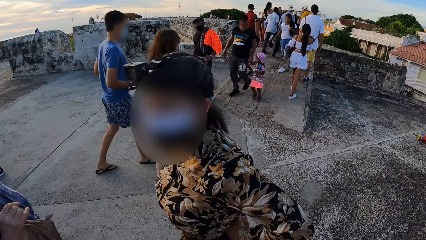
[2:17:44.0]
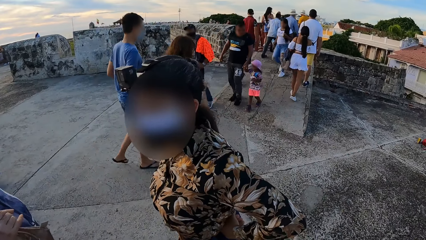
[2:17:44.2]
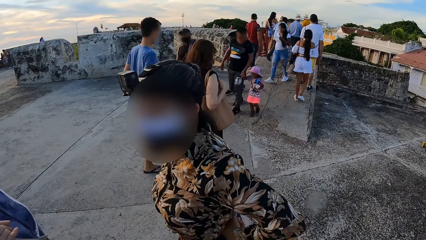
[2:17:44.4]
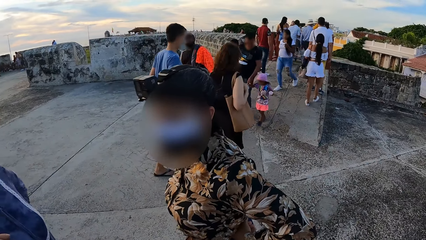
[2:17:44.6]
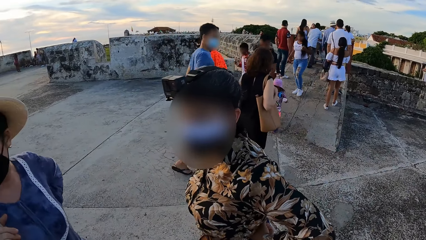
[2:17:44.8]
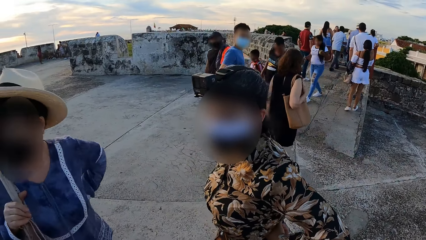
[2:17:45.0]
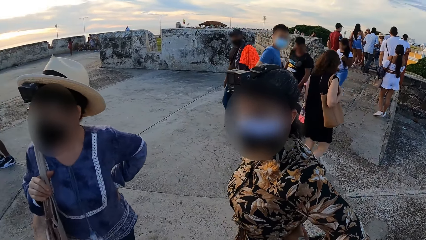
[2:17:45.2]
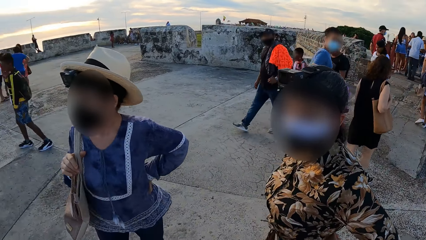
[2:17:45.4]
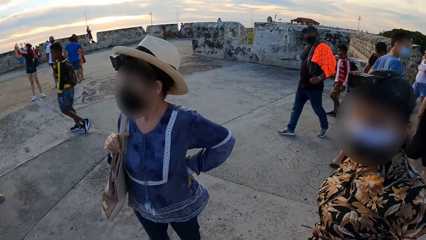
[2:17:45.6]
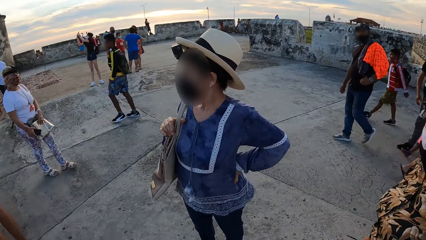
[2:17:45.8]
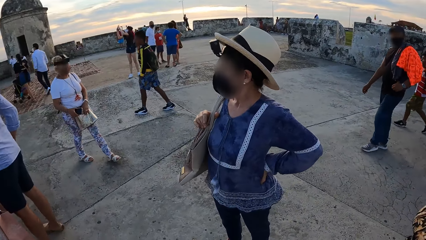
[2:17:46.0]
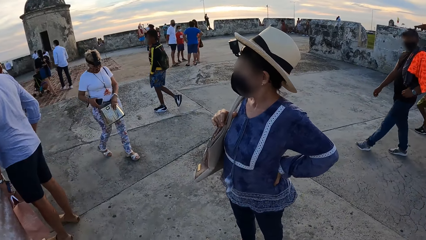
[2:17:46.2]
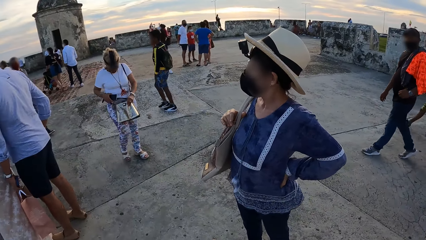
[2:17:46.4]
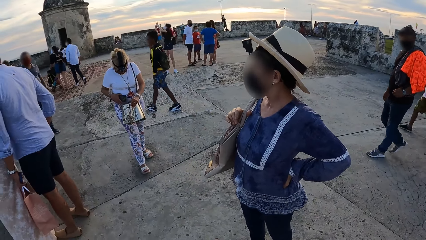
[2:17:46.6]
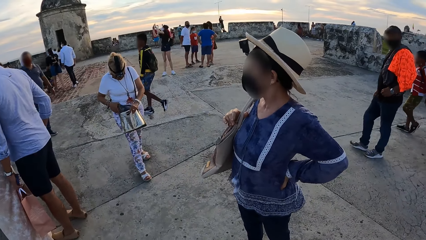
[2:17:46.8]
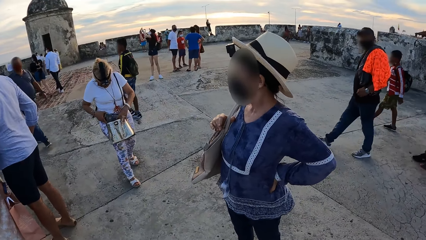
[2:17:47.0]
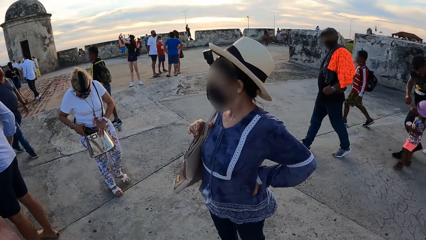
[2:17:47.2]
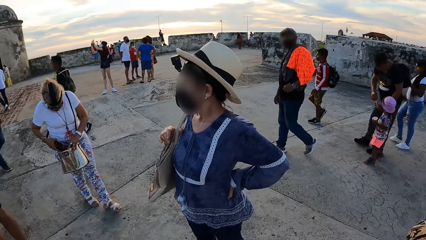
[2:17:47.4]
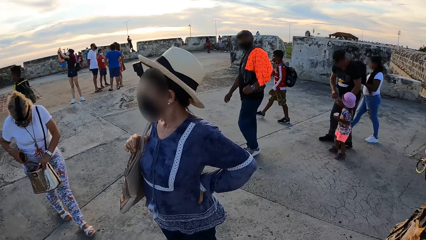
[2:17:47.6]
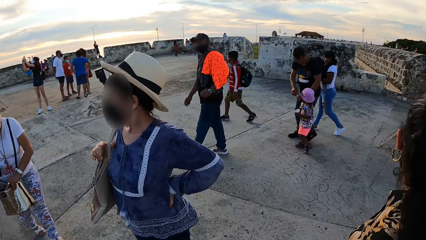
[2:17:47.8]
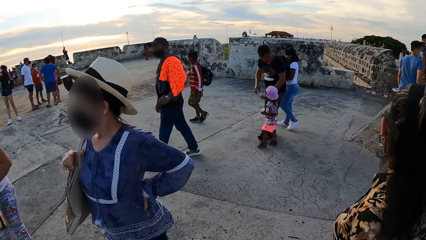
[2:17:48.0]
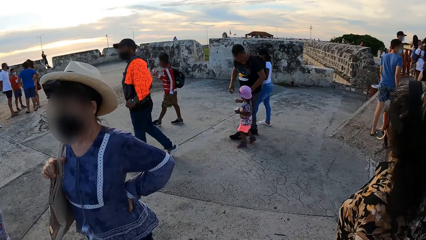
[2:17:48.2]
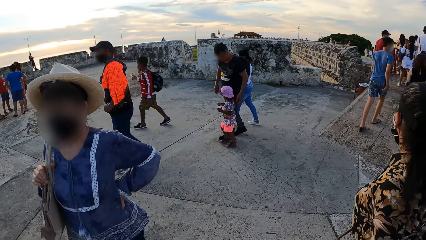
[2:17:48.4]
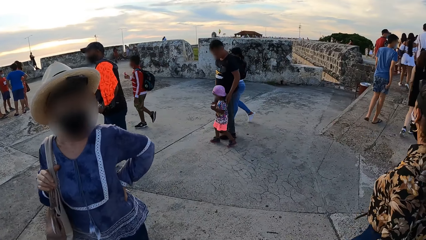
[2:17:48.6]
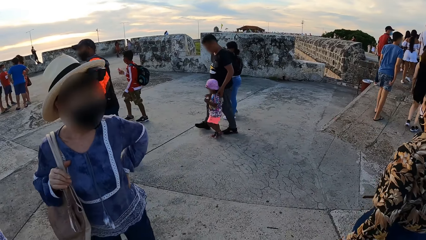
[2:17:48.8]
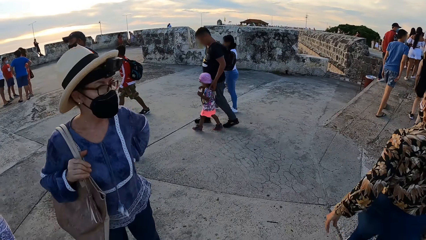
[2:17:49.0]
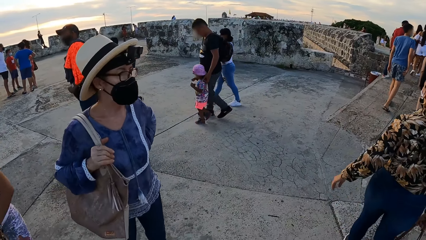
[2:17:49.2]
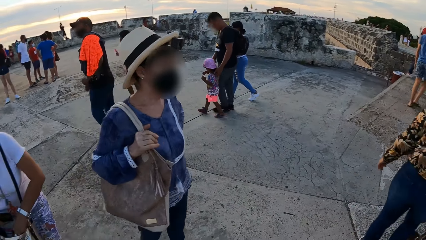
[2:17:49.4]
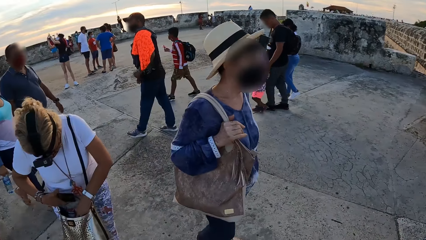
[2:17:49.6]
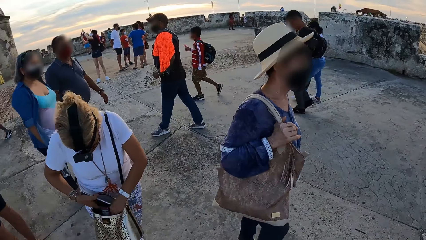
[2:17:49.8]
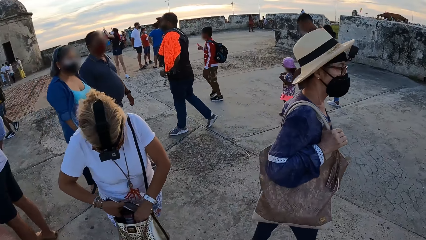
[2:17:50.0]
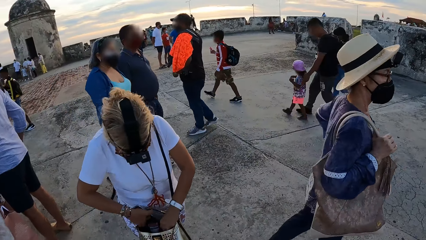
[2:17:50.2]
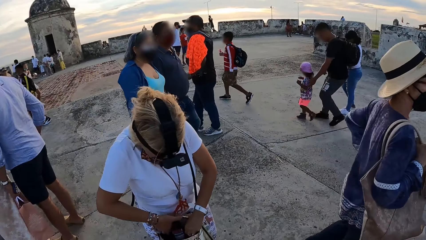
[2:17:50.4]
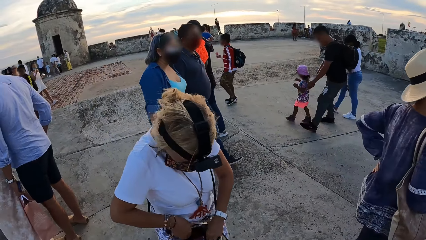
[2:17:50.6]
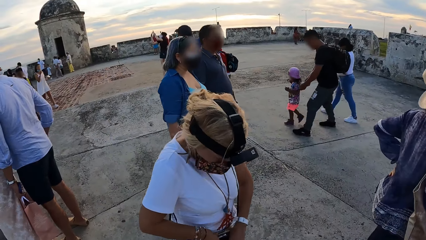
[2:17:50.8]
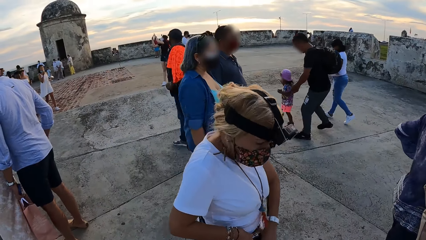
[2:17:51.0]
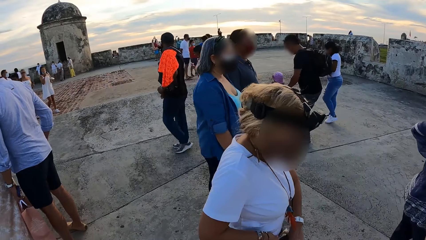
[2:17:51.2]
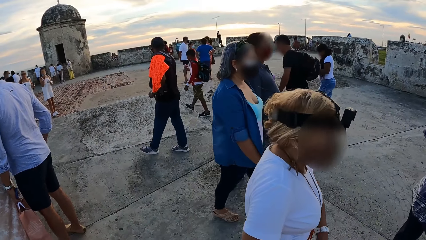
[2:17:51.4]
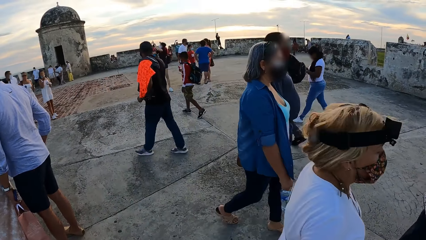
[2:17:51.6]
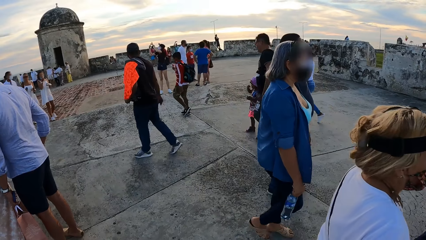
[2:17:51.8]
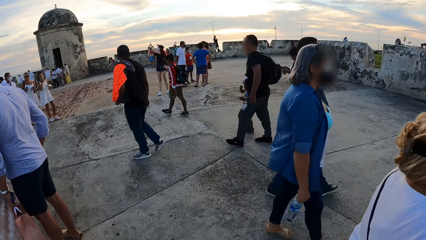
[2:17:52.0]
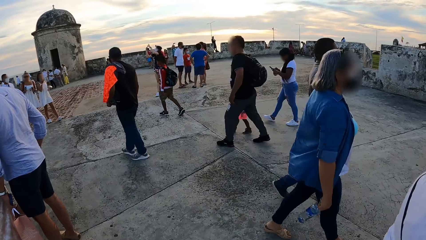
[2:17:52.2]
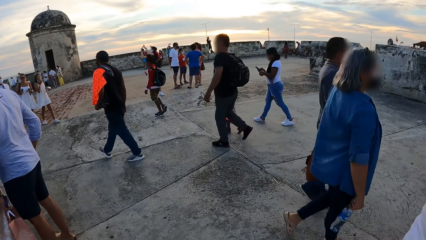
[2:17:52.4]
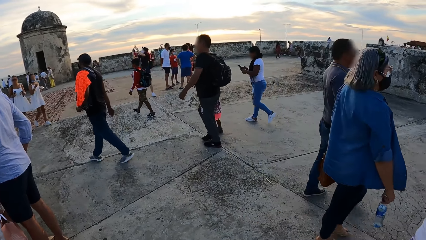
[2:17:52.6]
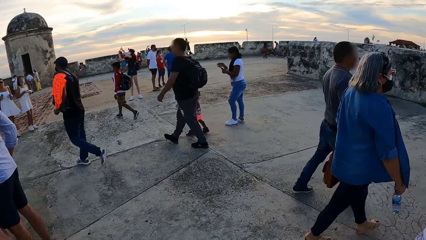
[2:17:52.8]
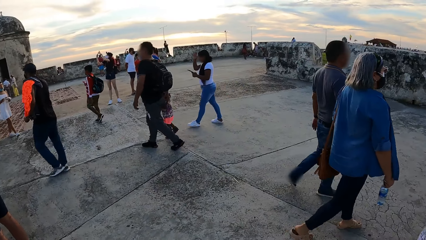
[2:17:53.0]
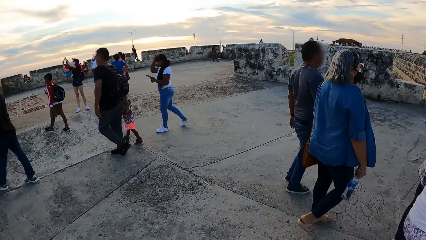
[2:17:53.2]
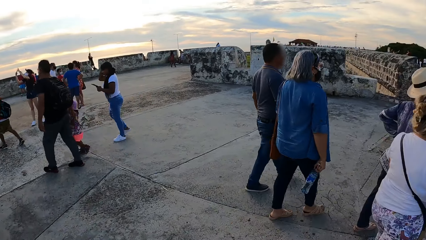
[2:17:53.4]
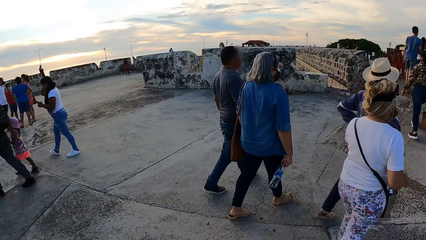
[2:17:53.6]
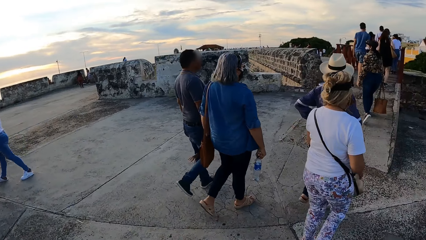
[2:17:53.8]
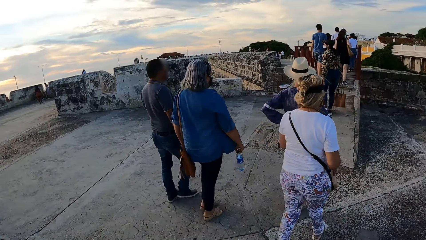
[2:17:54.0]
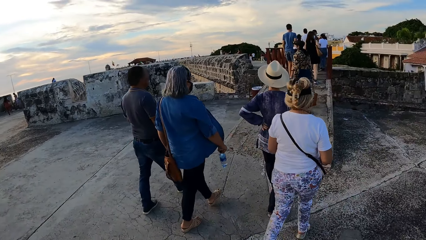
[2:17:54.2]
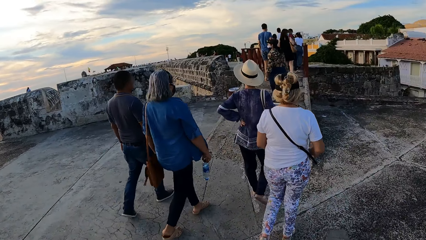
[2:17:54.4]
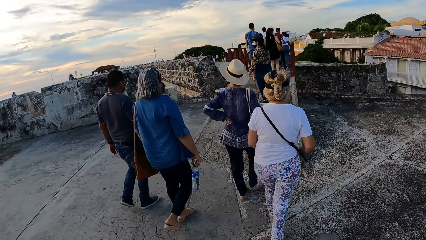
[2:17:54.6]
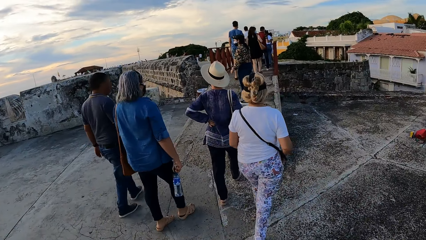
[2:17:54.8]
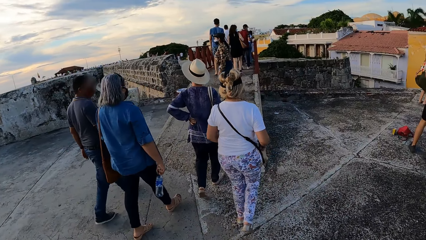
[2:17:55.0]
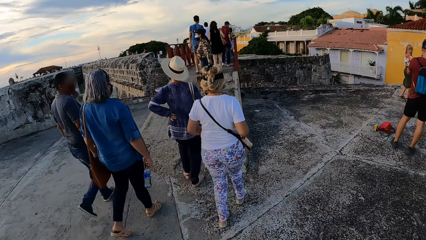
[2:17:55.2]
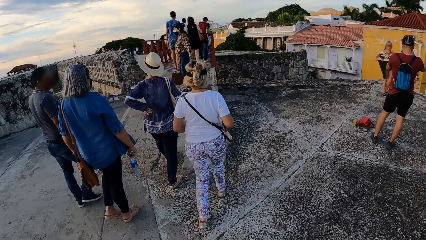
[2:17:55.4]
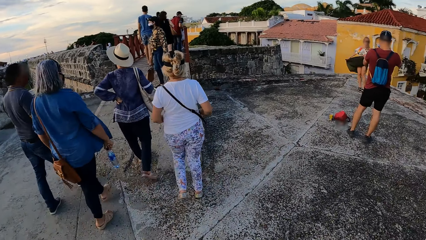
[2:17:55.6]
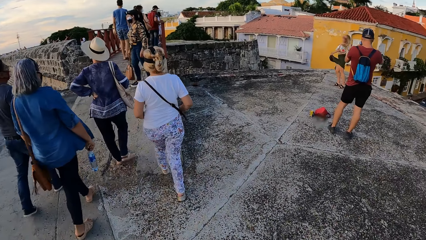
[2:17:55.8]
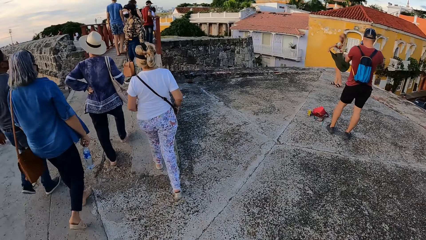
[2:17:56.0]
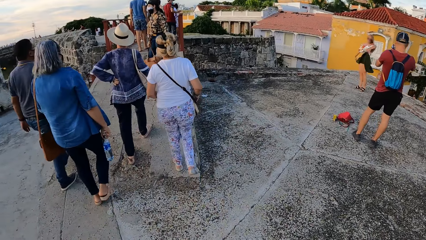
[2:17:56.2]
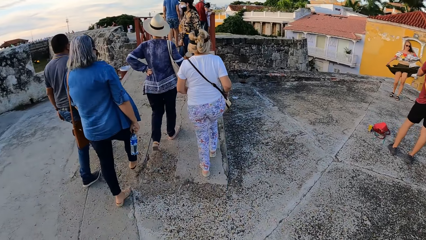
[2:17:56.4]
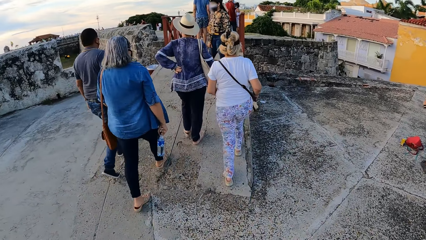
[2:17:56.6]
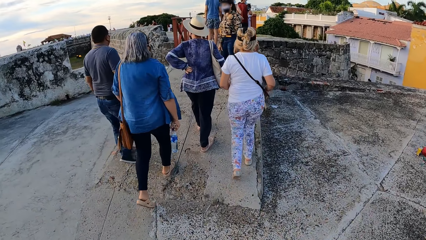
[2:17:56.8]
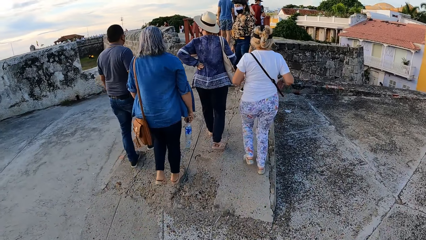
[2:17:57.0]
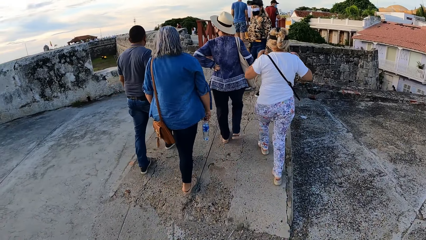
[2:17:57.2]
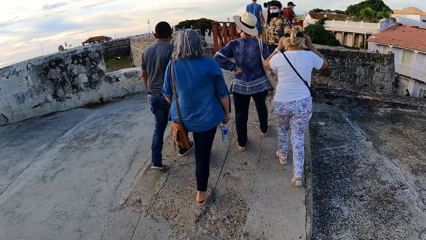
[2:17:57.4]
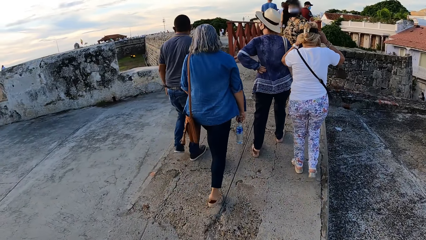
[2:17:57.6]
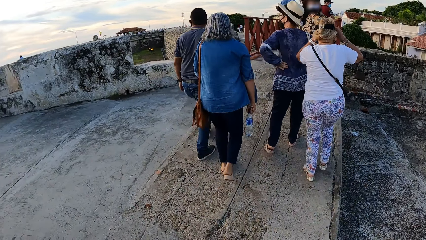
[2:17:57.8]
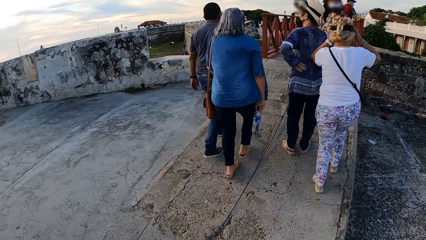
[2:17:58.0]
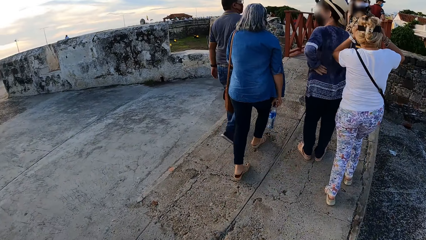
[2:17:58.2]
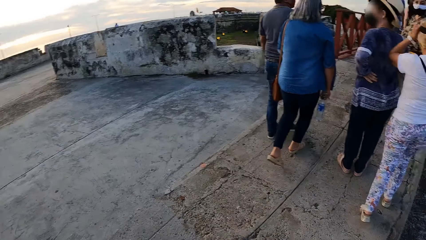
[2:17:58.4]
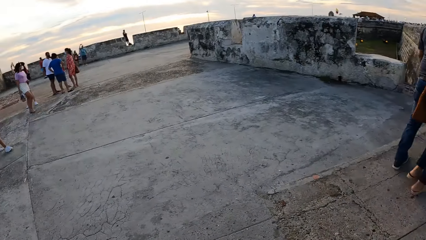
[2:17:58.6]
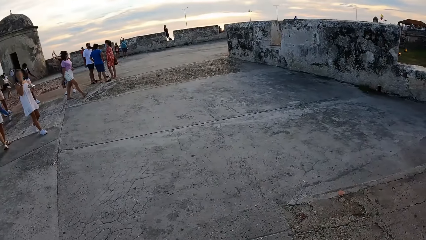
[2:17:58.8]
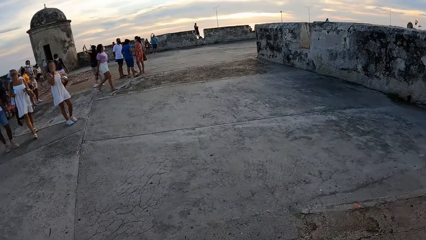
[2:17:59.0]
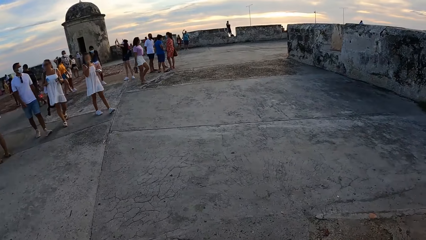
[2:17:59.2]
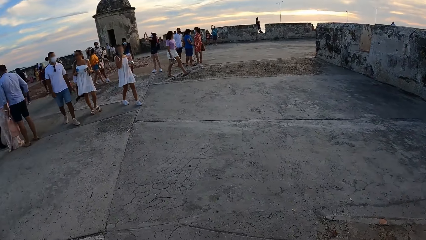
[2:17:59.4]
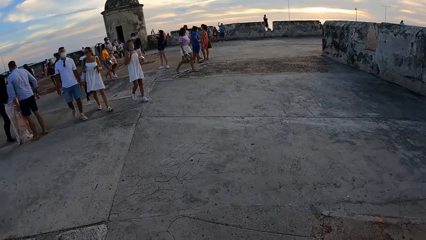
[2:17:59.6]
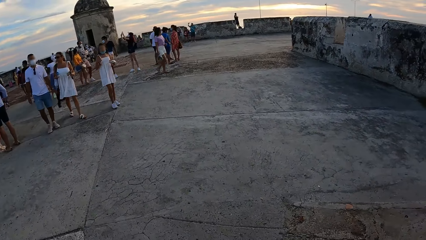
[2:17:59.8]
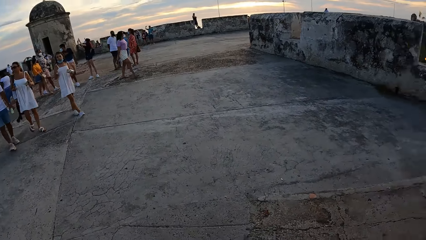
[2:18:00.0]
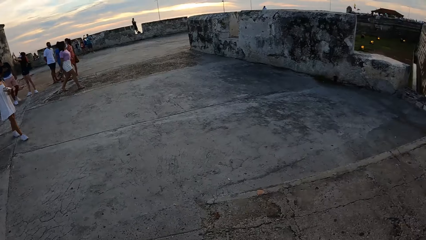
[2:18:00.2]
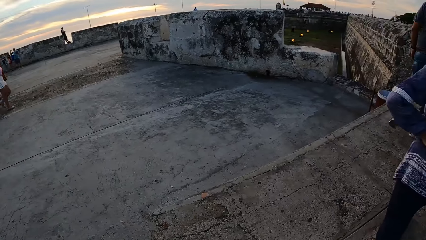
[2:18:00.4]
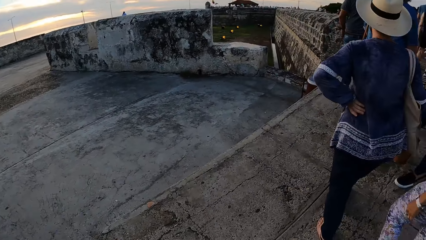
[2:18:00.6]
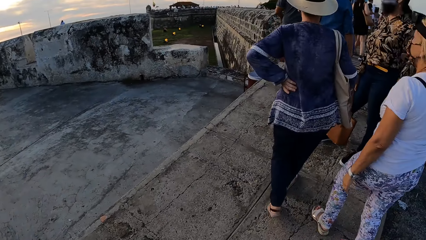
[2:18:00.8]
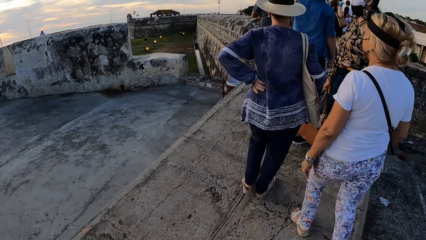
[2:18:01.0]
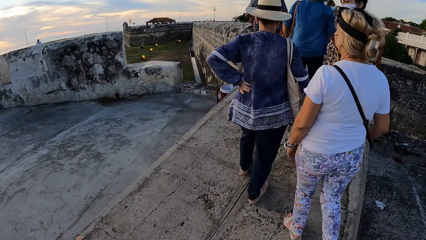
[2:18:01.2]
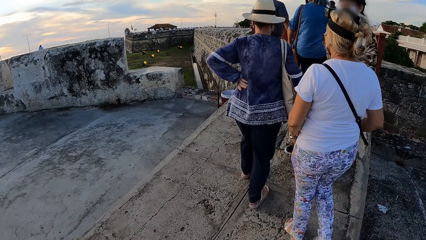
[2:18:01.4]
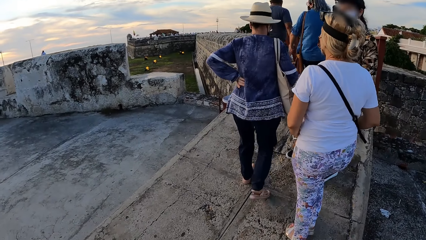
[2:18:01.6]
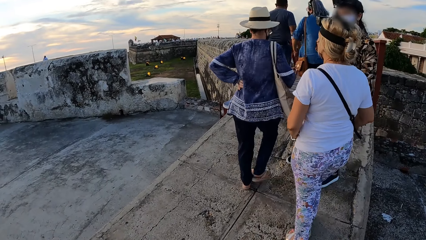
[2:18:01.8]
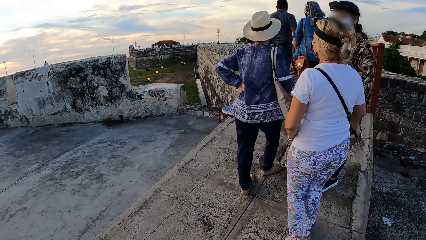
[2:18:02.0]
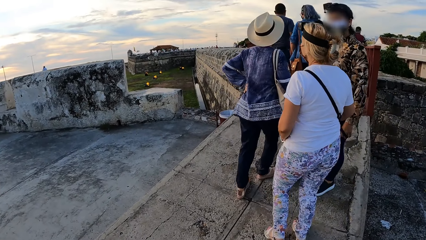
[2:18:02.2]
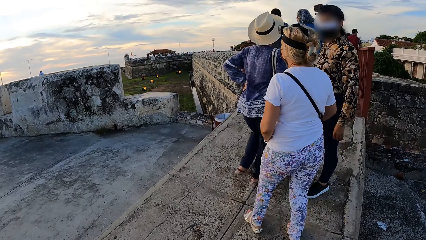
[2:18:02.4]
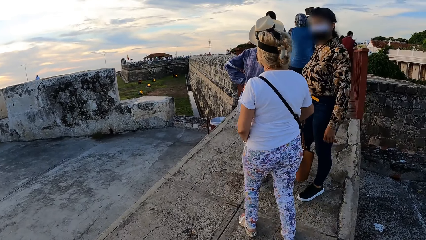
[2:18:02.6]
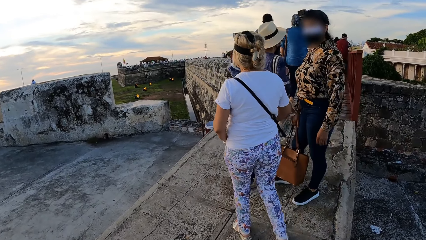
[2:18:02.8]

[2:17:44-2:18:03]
The camera wearer interacts with a woman. Another woman walks in the walkway. She puts the phone in the bag on her waist with her right hand. A third woman interacts with the first woman. A fourth woman walks in the walkway. A fifth woman walks in the walkway. The second woman puts the phone in the bag on her waist with her right hand, and walks in the walkway. The third woman walks away. The first woman walks away. The fifth woman walks in the walkway. The fourth woman walks in the walkway. The camera wearer walks away. The second woman adjusts the camera on her head with both hands. The camera wearer looks around.
